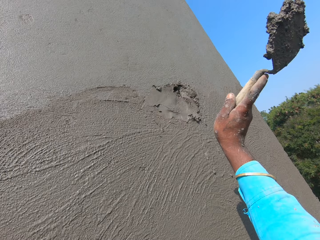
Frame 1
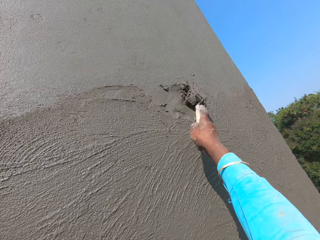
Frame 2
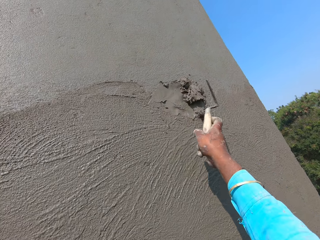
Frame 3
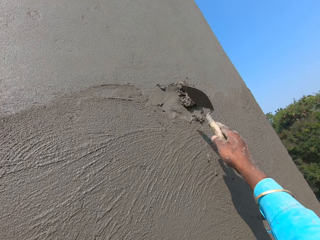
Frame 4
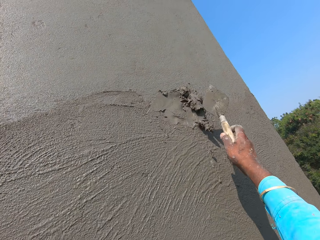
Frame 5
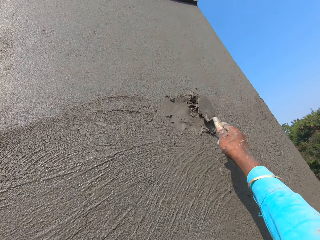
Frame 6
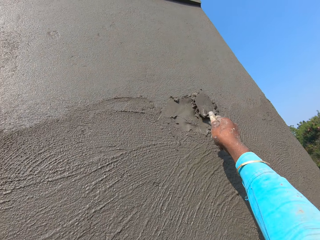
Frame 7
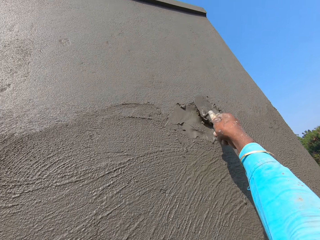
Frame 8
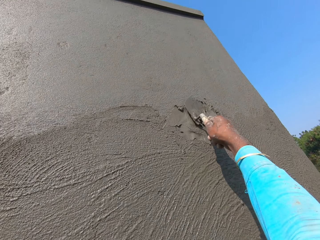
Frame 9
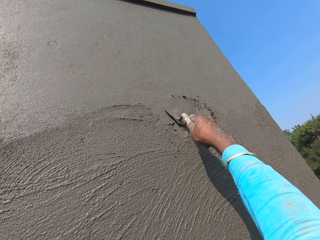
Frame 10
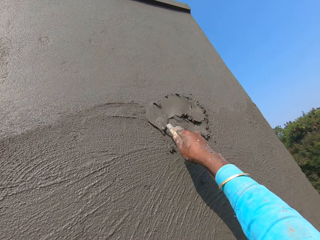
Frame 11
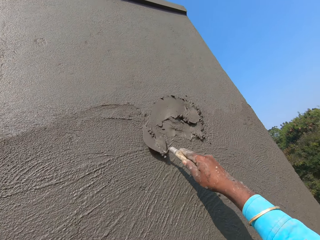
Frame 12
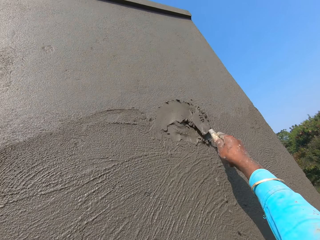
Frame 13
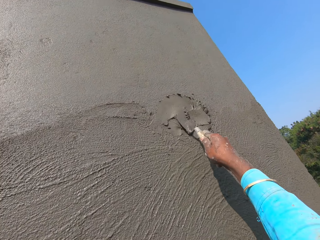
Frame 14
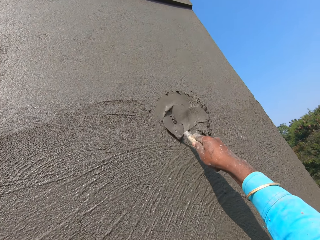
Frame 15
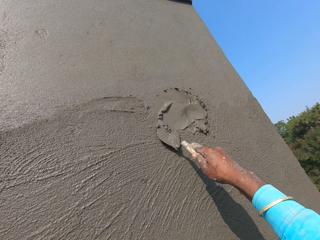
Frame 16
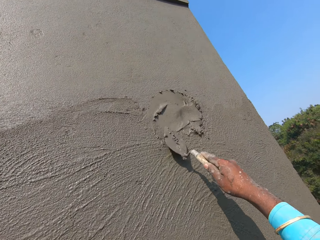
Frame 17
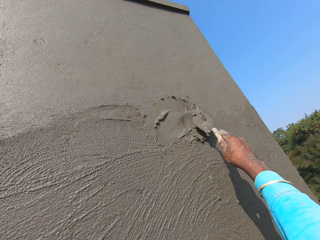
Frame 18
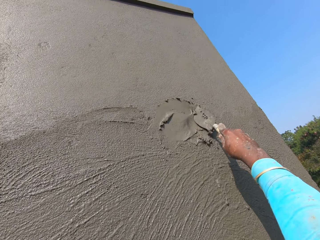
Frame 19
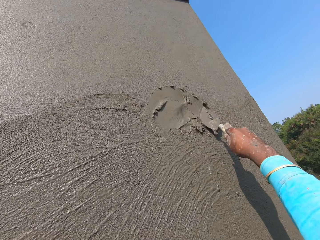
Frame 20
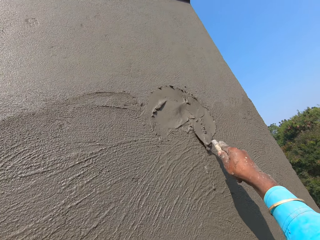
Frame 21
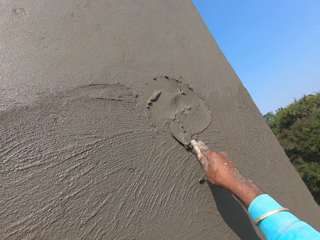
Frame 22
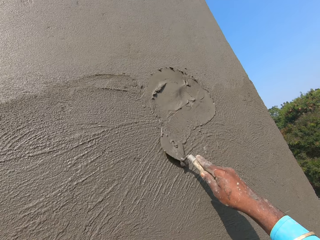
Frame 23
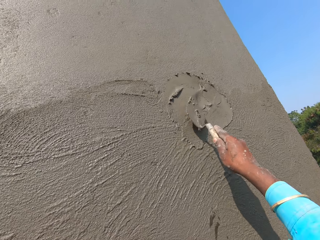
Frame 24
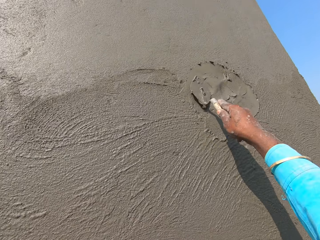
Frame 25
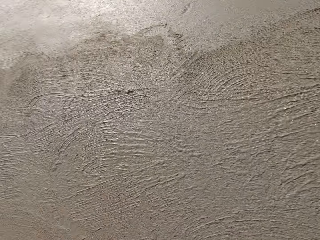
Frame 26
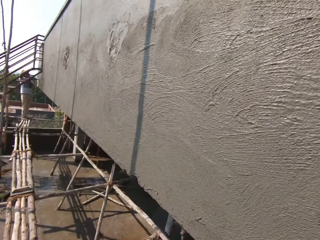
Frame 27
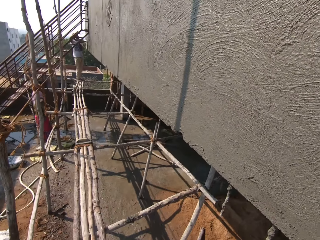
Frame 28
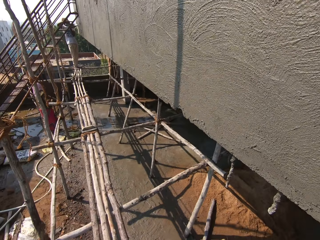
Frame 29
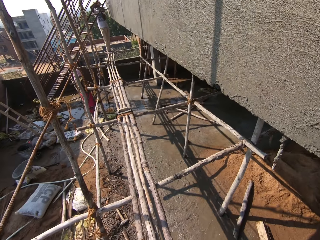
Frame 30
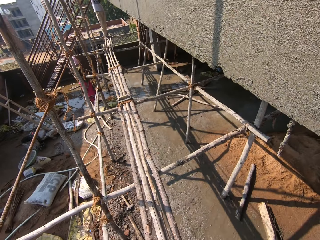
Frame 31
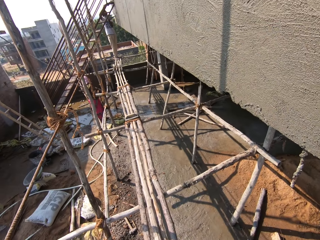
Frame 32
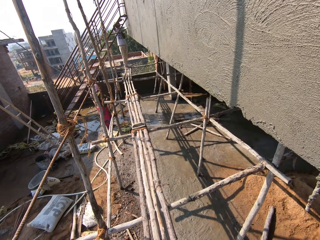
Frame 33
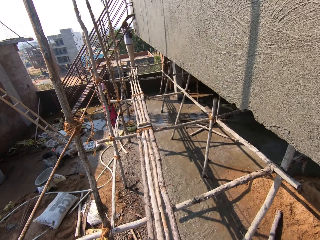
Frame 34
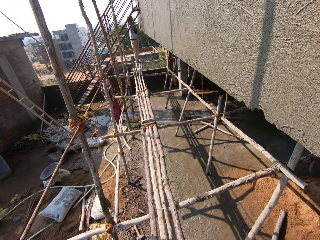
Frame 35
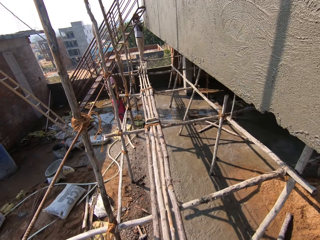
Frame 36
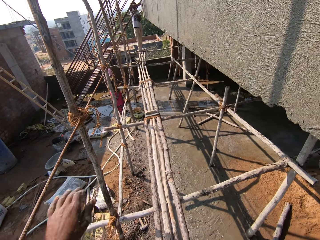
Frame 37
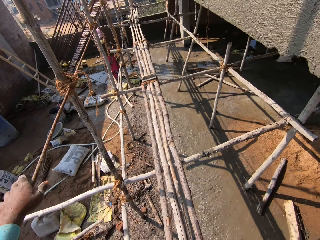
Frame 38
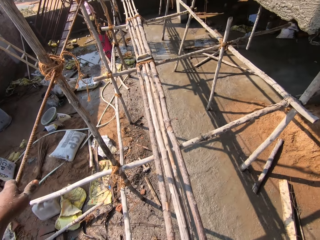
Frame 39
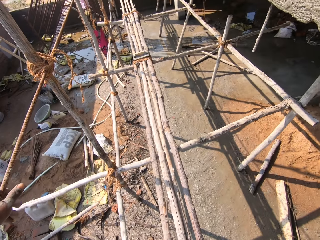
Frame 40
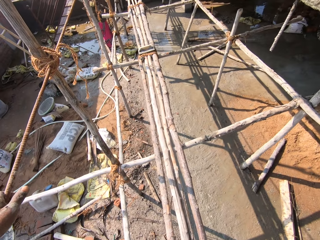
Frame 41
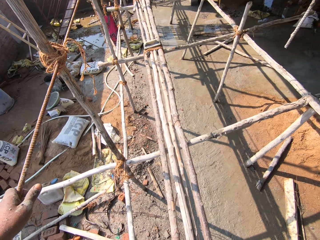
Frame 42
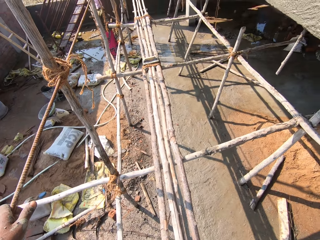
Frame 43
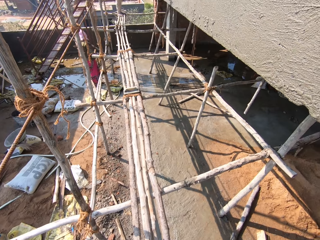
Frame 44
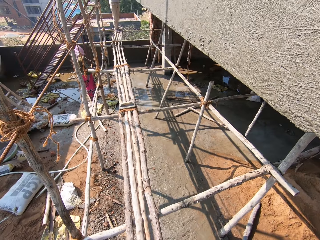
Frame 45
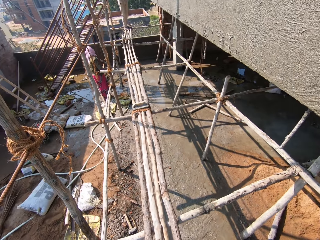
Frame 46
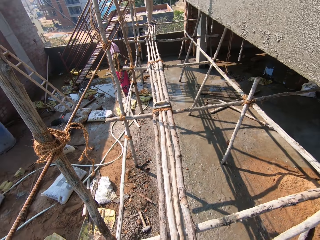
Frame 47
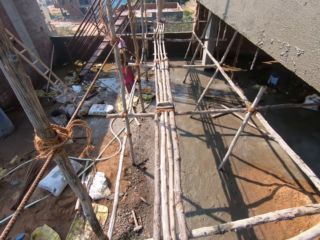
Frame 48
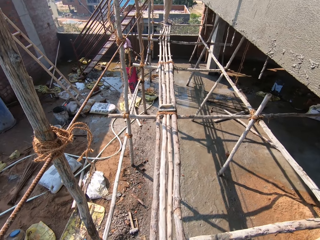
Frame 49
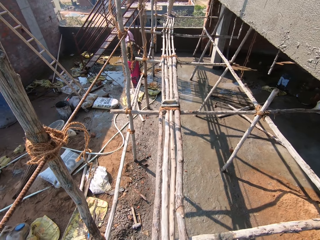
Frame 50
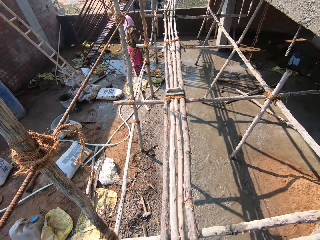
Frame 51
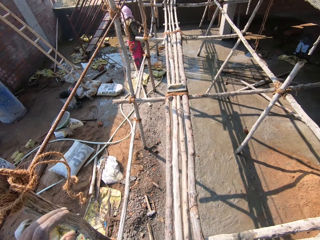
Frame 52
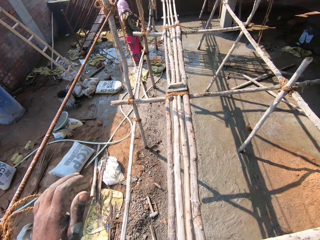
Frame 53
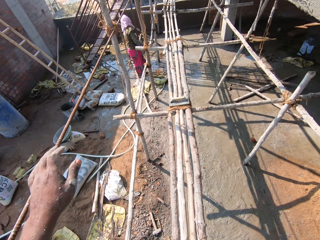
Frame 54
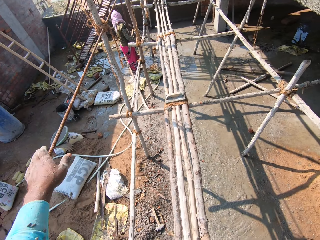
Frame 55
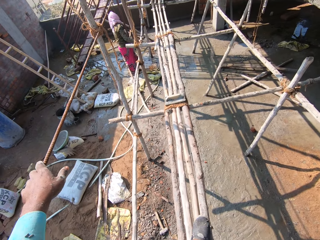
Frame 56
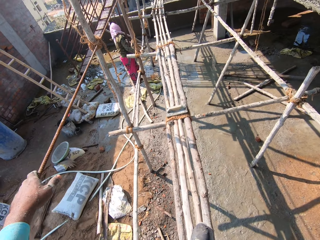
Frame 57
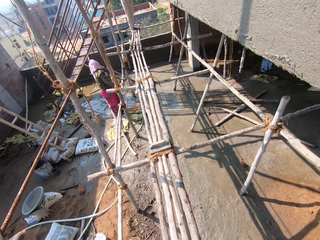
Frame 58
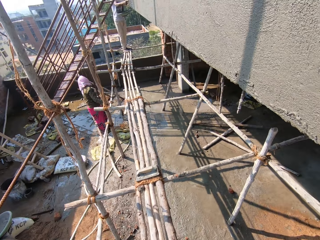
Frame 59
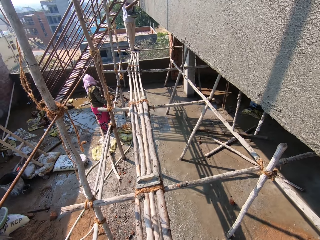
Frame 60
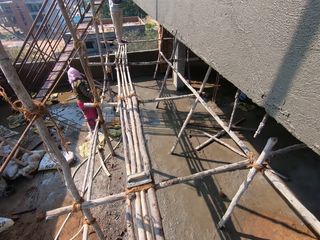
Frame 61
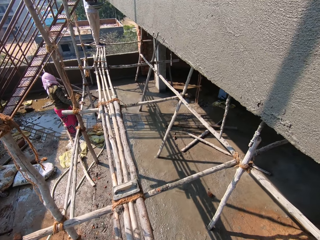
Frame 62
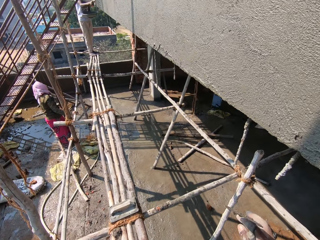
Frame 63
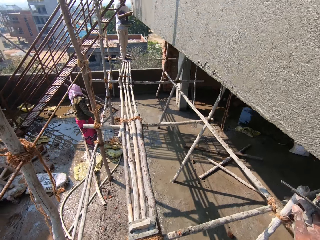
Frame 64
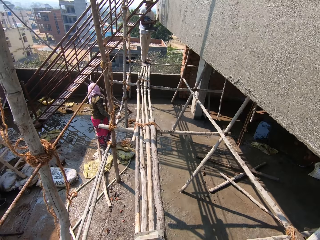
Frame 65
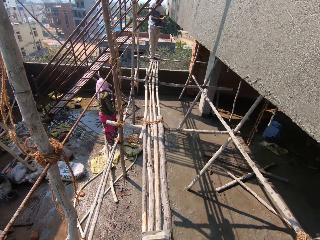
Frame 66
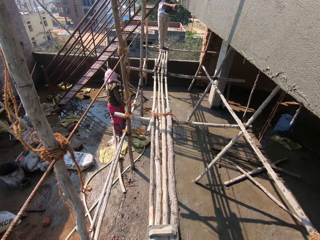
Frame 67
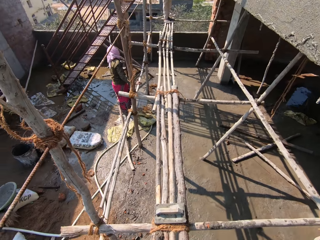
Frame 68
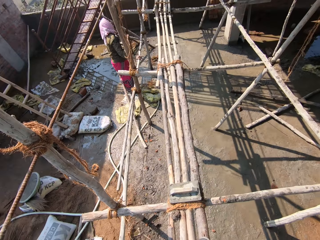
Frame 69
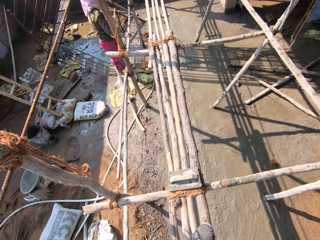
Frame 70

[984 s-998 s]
The camera wearer pours the concrete mix from the trowel in his right hand on the wall. He rubs the concrete mix on the wall with the trowel in his right hand. He looks around. He holds a rod on the scaffolding with his left hand. He walks on the scaffolding. He holds the rod on the scaffolding with his left hand.

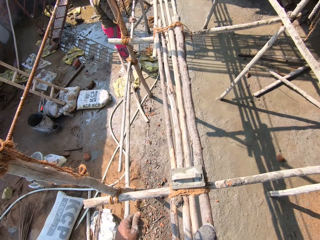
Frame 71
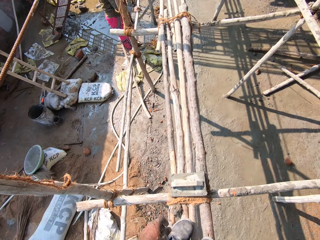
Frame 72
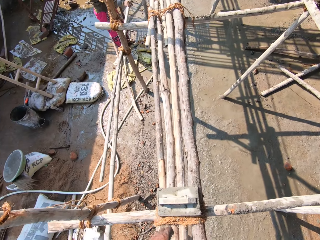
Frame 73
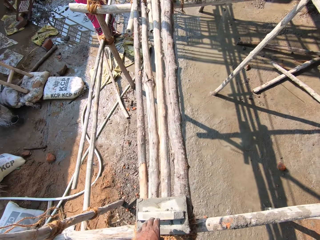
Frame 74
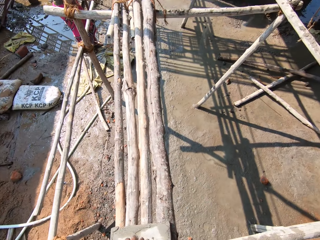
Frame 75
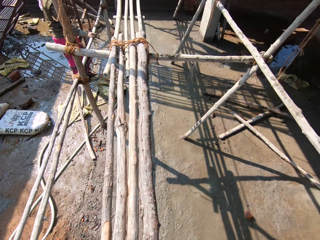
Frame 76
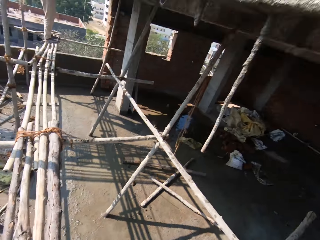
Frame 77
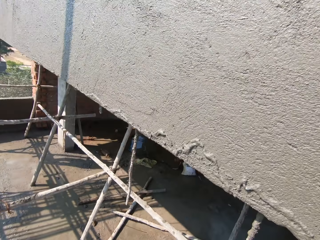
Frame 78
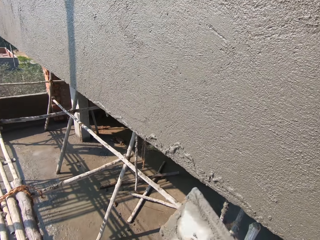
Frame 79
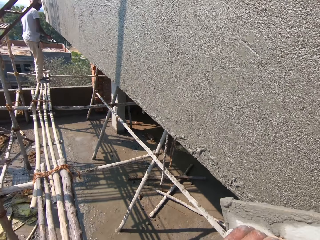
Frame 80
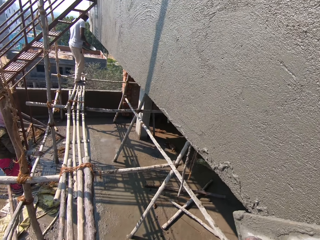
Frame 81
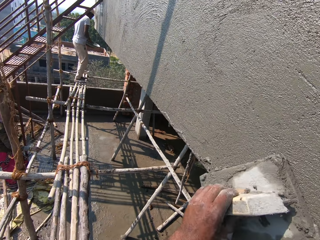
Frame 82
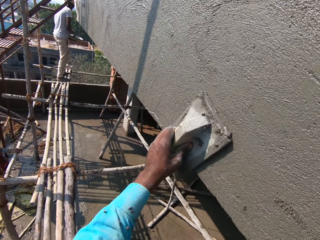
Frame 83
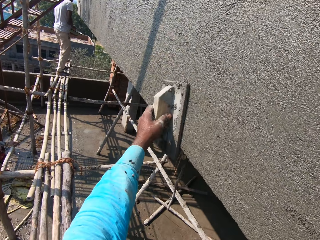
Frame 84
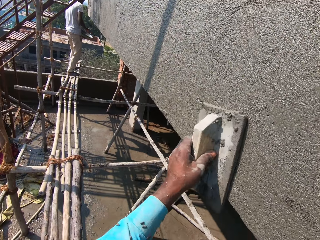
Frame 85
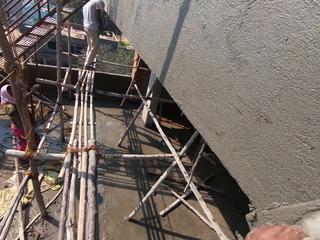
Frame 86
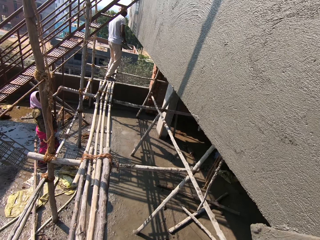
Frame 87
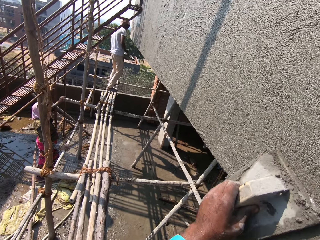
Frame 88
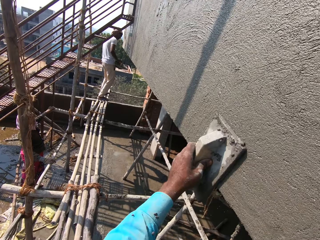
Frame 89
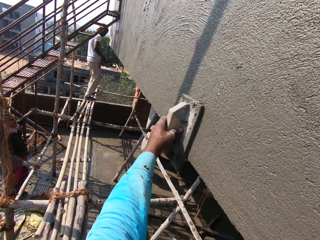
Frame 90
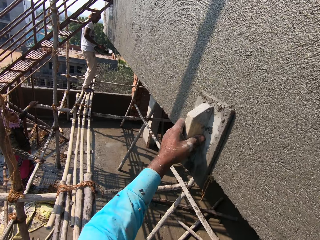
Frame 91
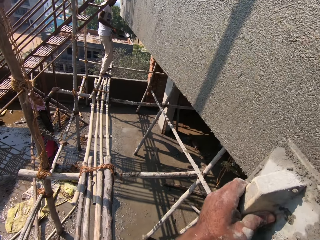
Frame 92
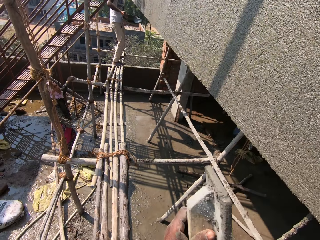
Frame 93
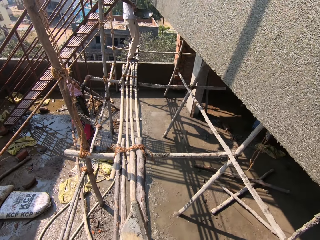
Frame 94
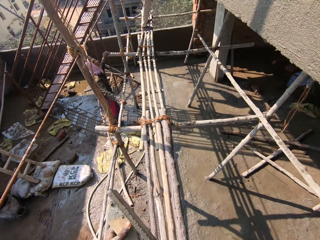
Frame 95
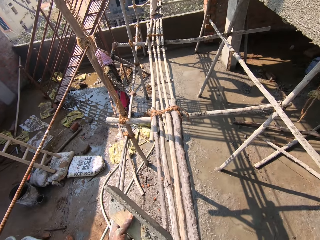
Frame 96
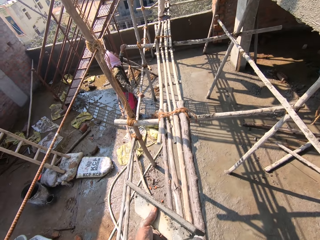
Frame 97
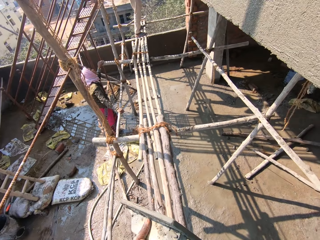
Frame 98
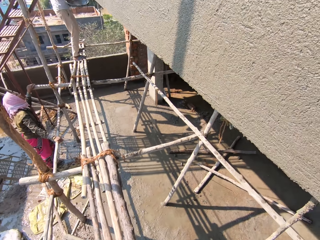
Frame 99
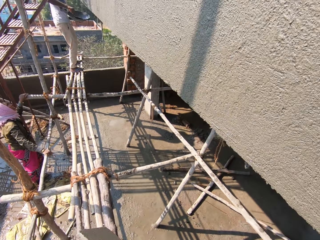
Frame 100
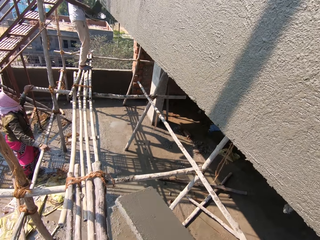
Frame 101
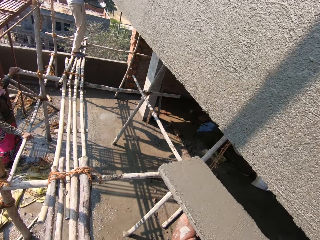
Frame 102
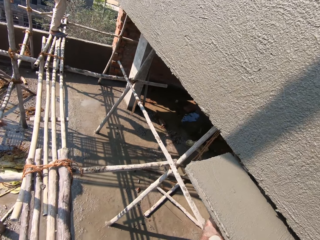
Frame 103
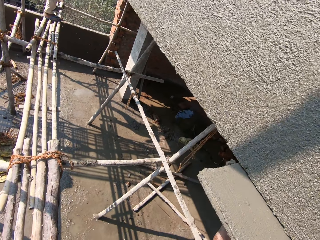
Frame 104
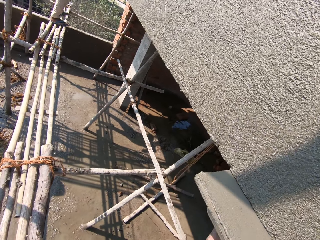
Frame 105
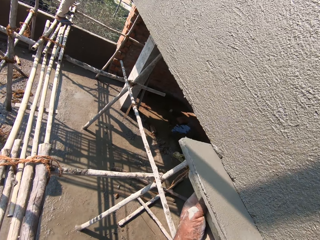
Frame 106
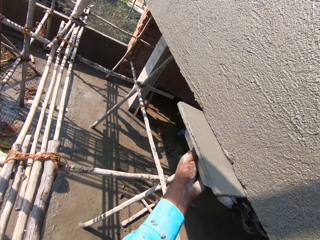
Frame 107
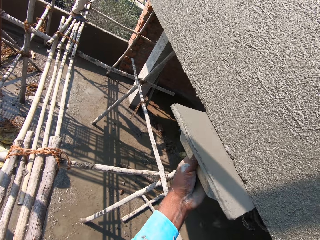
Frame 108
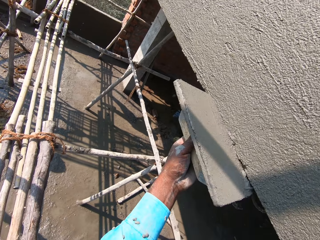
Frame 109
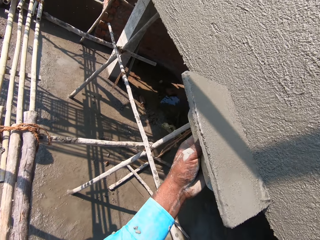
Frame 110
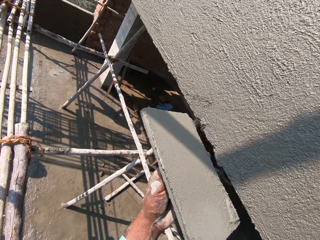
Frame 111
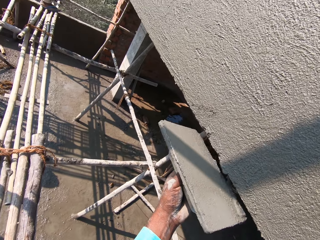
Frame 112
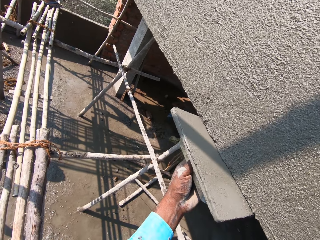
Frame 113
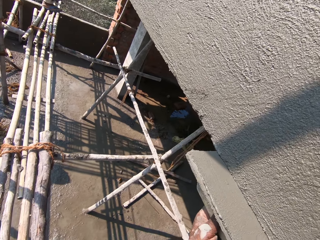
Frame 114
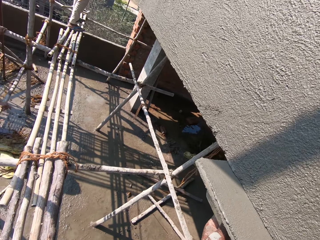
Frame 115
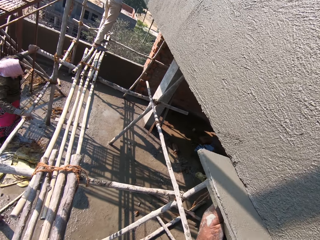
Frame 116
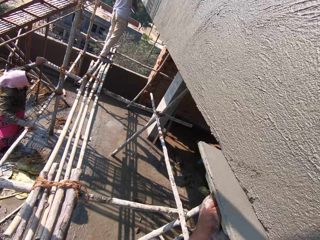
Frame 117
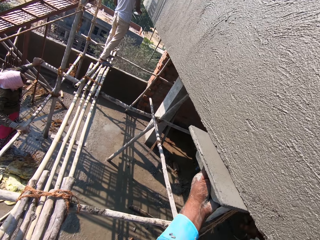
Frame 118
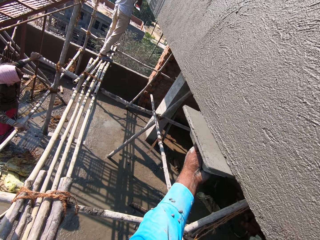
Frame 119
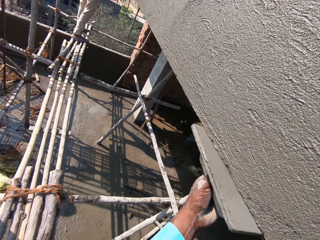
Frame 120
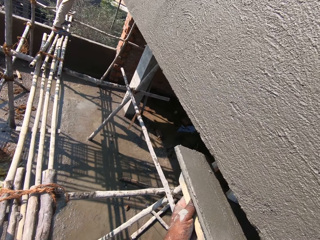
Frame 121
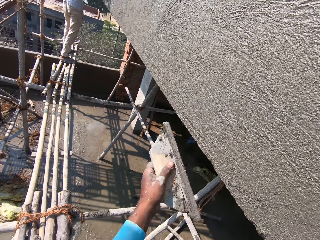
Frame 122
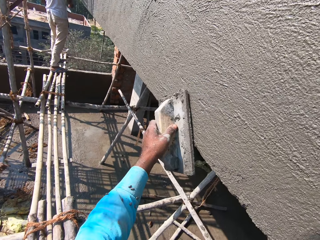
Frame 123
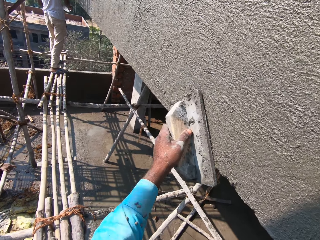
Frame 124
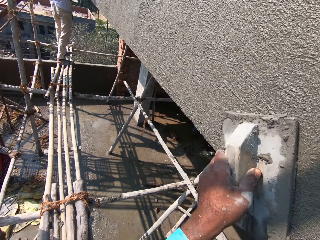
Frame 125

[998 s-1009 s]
The camera wearer picks up a wooden float or wooden trowel from the scaffolding with his left hand. He plasters the wall with the wooden float in his left hand. A man packs some concrete mix from a pan in his left hand with a trowel in his right hand. The camera wearer dialogues with the man. He levels cement on the wall with the wooden trowel.
